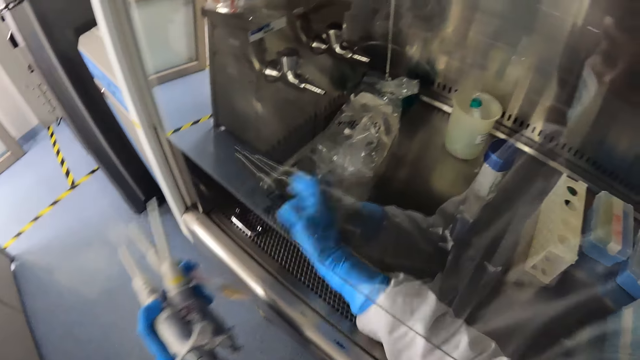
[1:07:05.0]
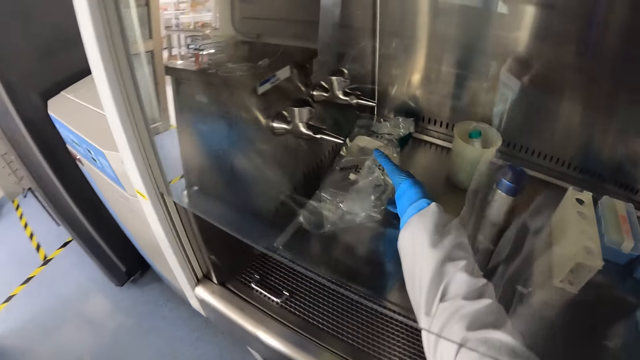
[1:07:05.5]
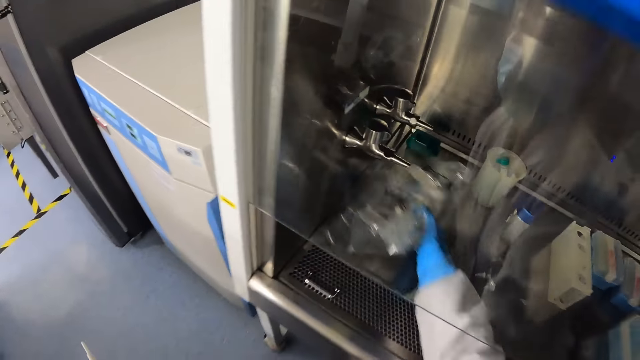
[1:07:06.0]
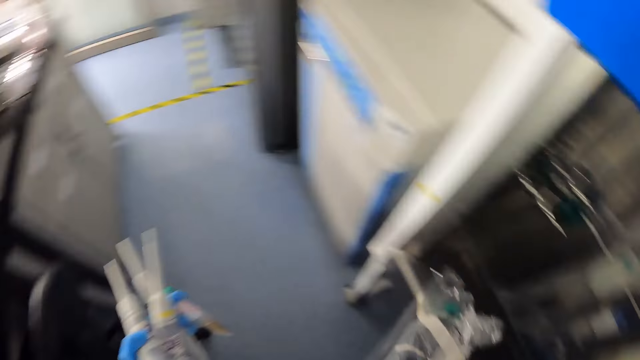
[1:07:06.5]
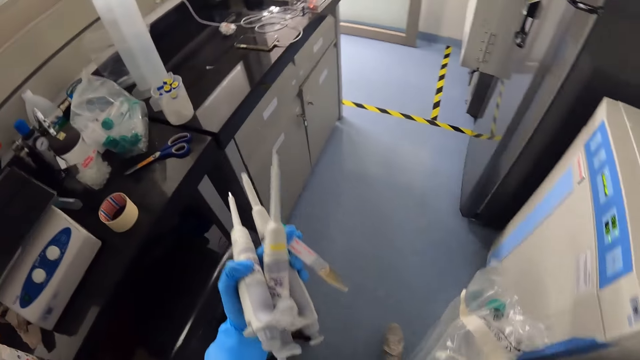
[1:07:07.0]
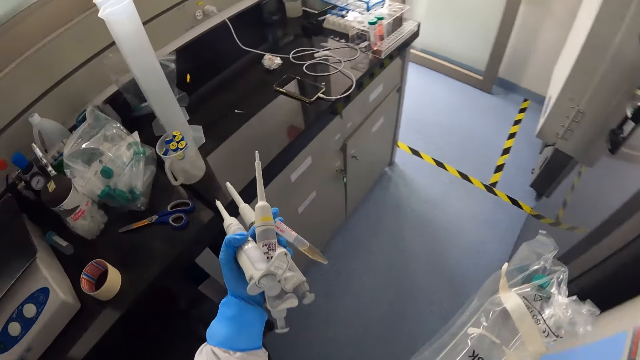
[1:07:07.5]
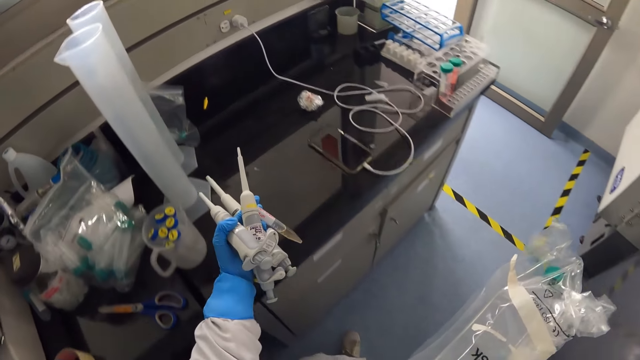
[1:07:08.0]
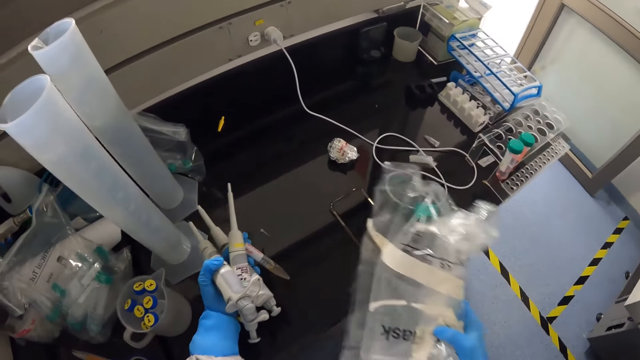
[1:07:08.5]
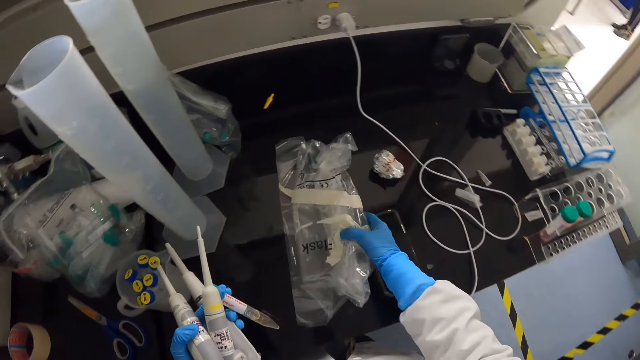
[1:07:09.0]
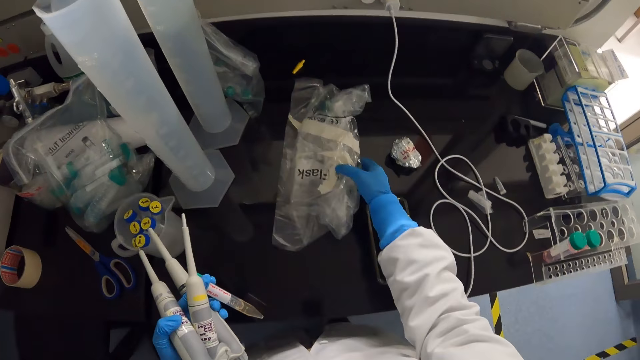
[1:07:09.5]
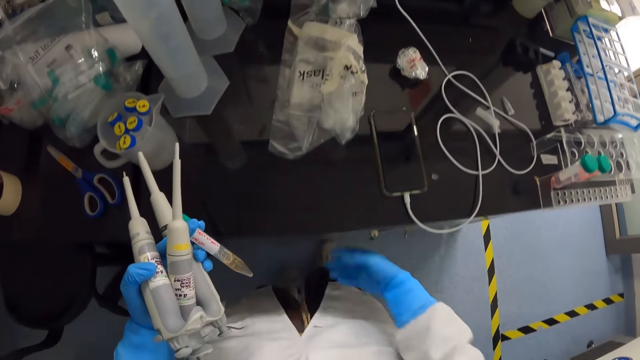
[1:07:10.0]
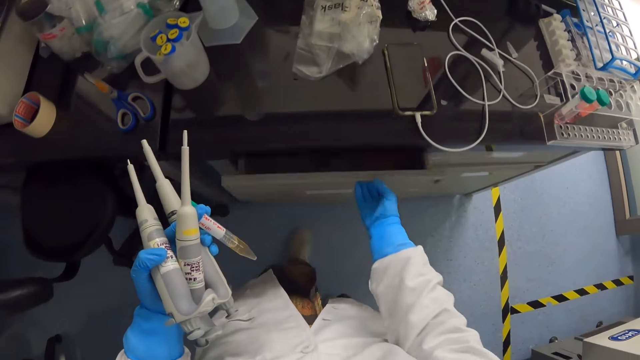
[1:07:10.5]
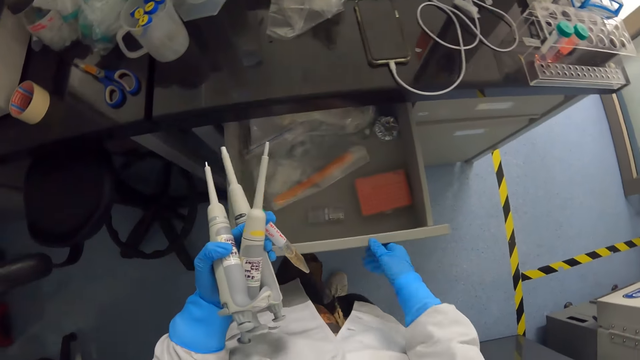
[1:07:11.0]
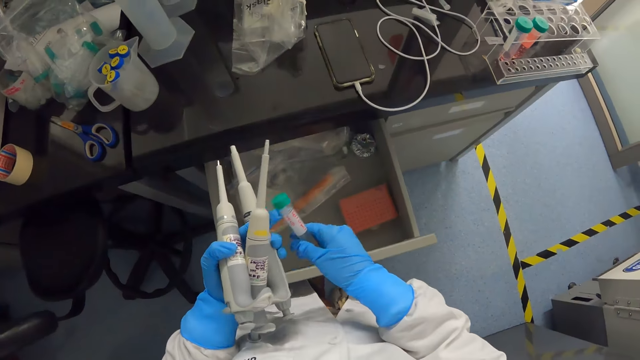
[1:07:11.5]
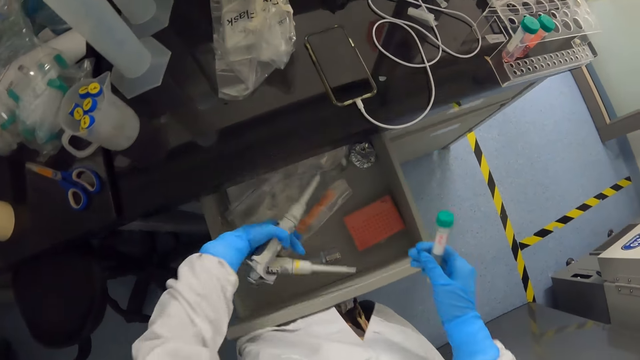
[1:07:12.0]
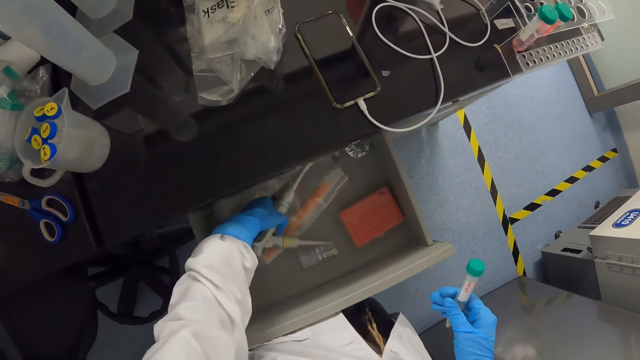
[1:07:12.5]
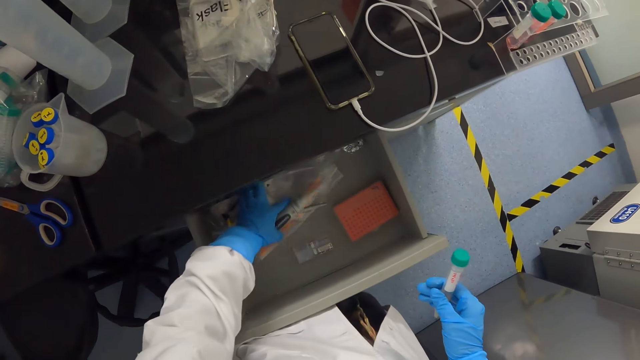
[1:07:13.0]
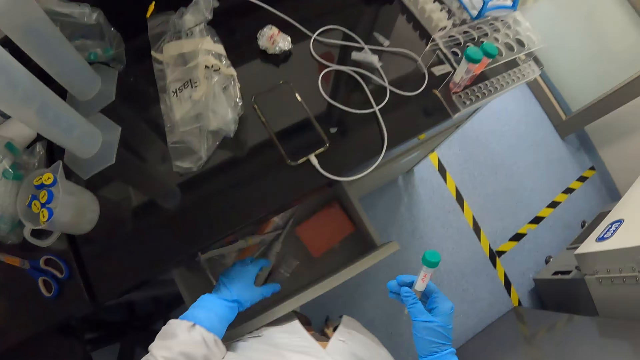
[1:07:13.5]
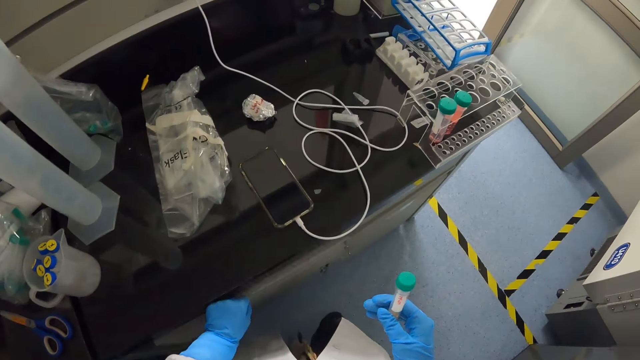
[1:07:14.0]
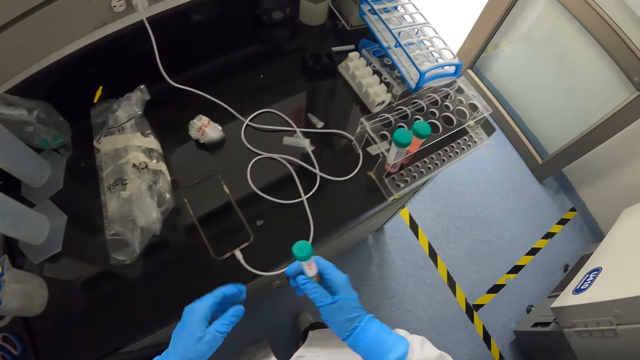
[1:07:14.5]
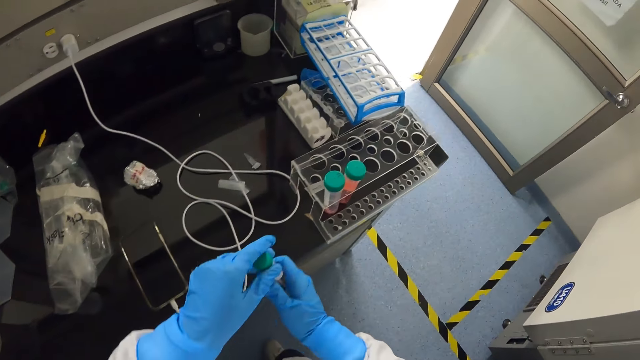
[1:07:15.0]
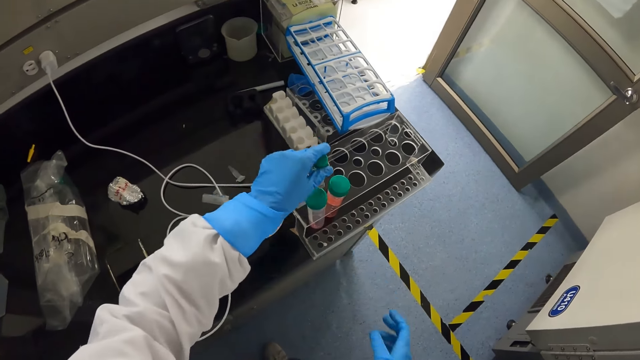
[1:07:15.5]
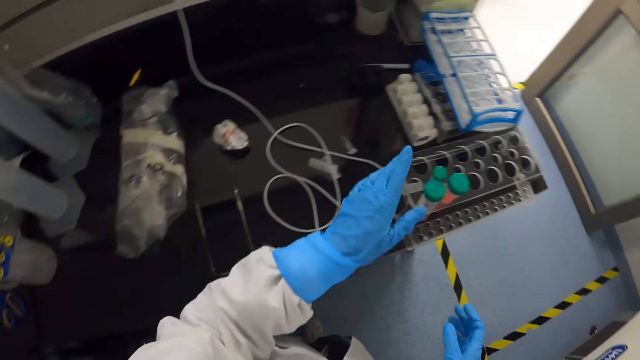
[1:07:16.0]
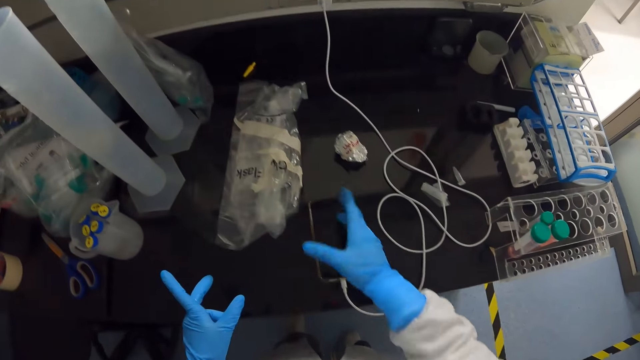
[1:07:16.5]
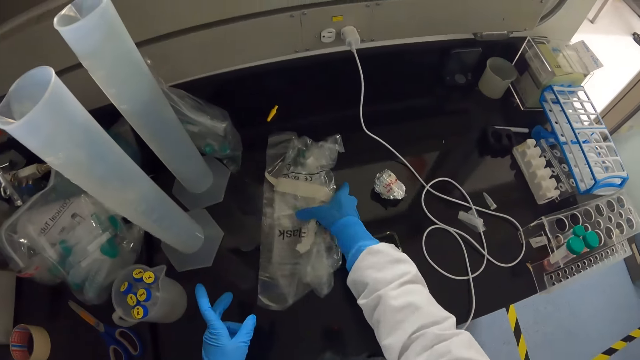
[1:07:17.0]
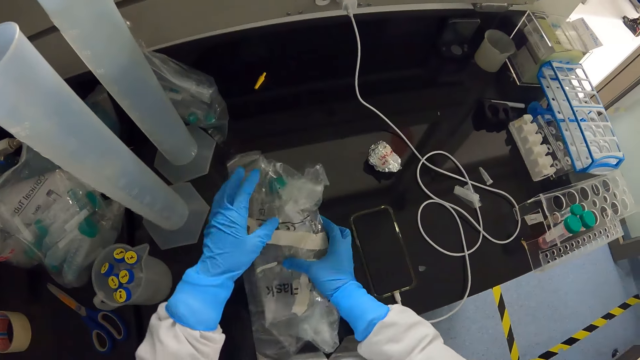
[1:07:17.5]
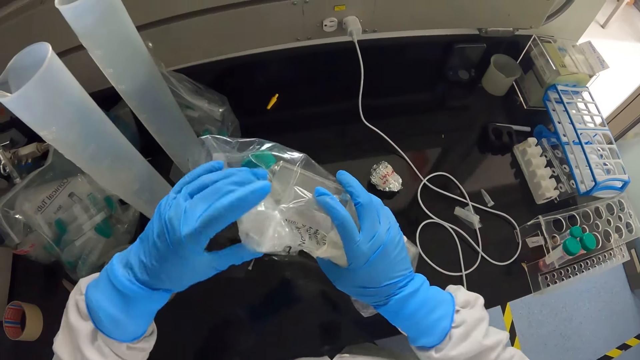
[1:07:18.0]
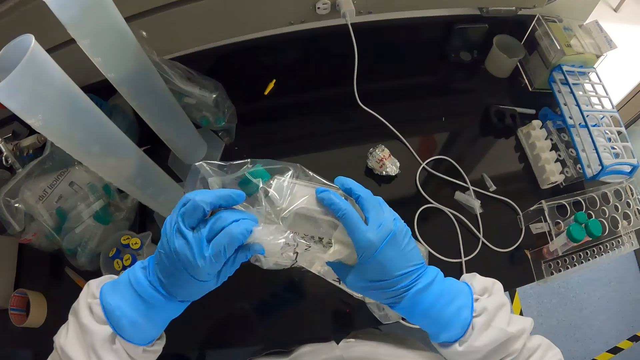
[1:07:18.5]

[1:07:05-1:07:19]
The camera wearer picks up the polythene bag. They walk around the laboratory. They place the polythene bag on the table. They open the drawer. They place the pipette in the drawer. They close the drawer. They look around the table. They place the sample tube on the rack. They look around the table and pick up something.

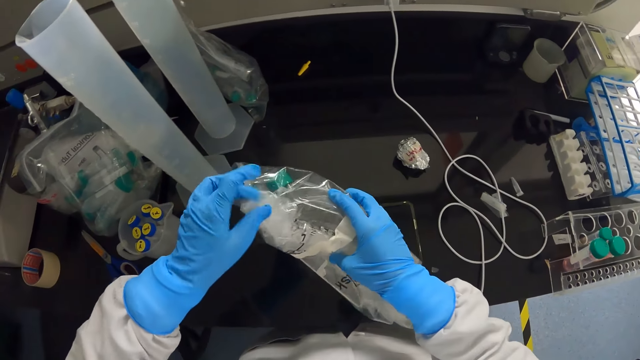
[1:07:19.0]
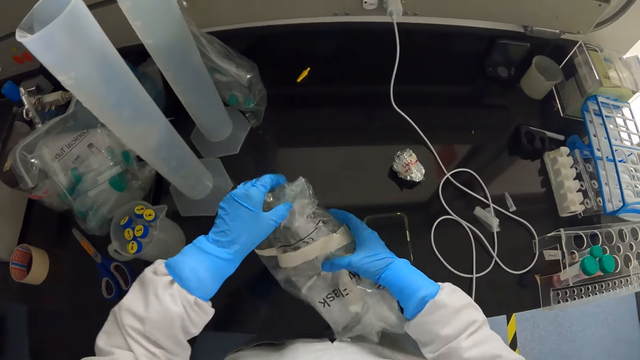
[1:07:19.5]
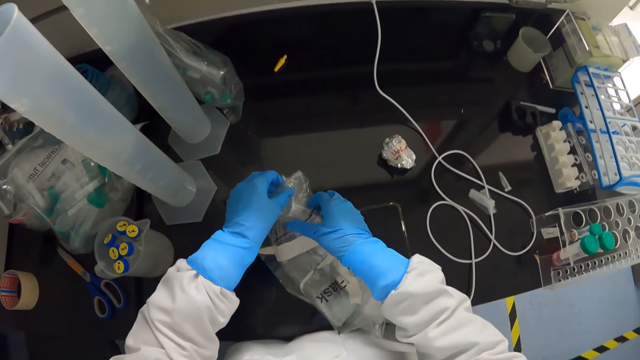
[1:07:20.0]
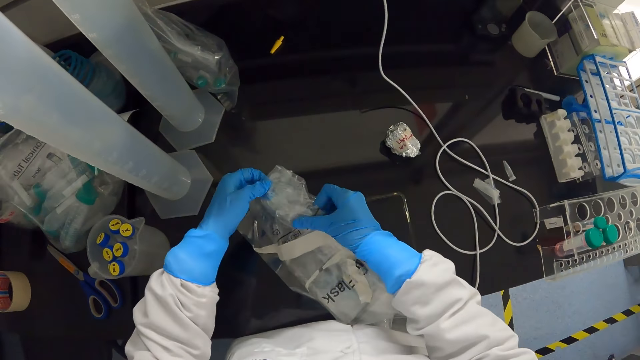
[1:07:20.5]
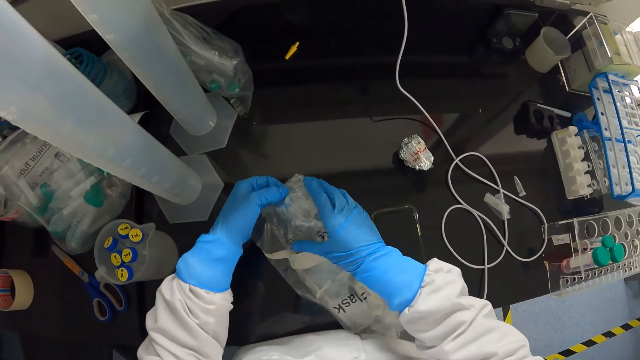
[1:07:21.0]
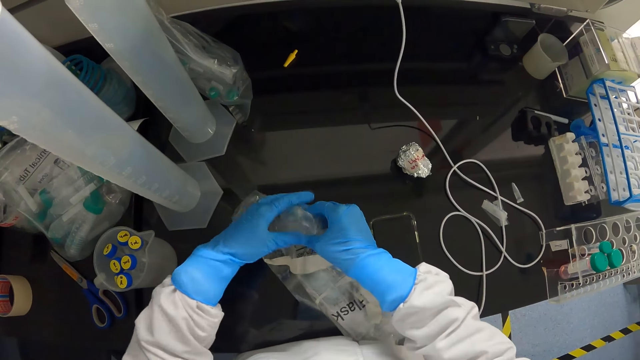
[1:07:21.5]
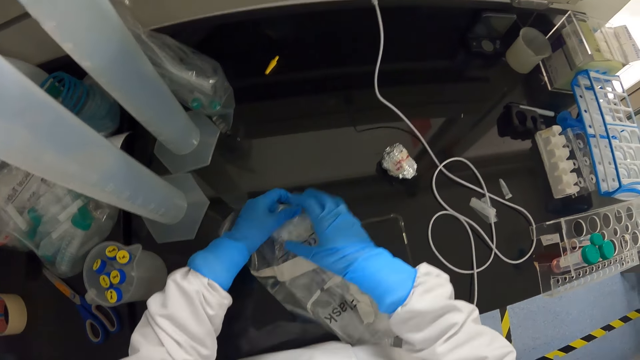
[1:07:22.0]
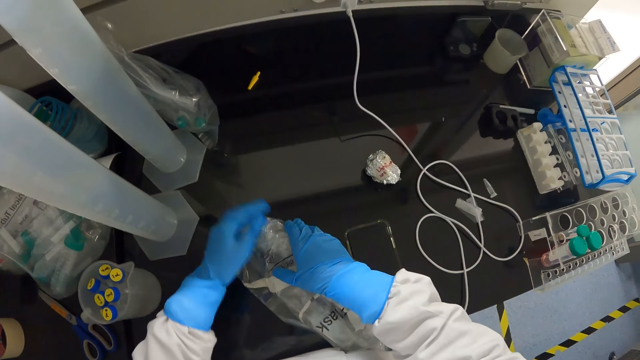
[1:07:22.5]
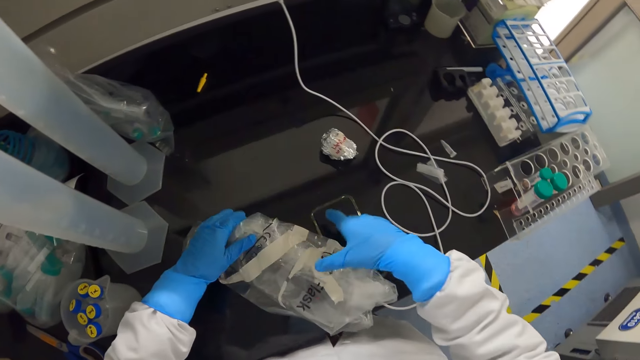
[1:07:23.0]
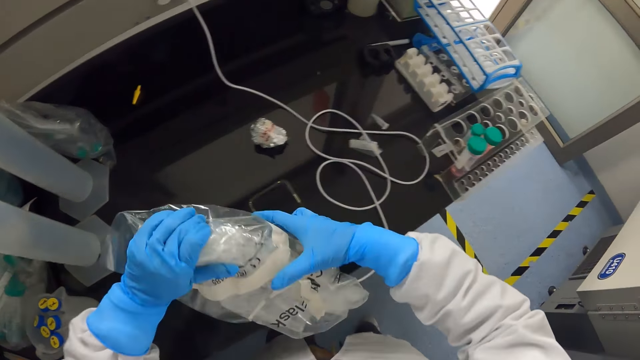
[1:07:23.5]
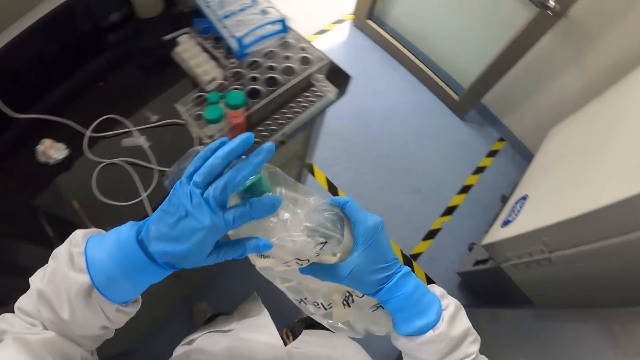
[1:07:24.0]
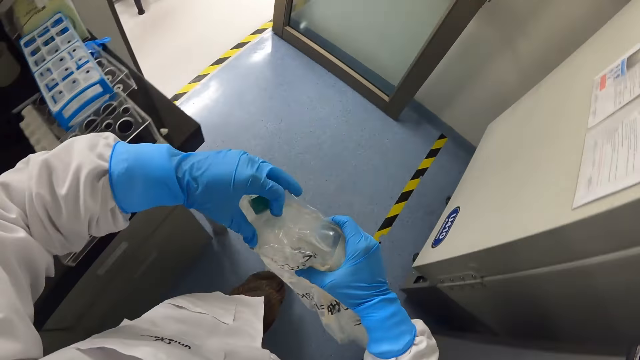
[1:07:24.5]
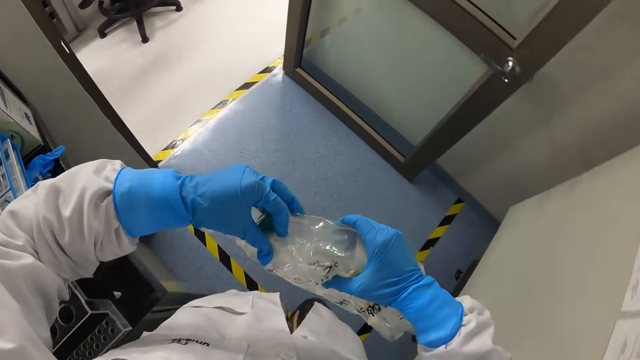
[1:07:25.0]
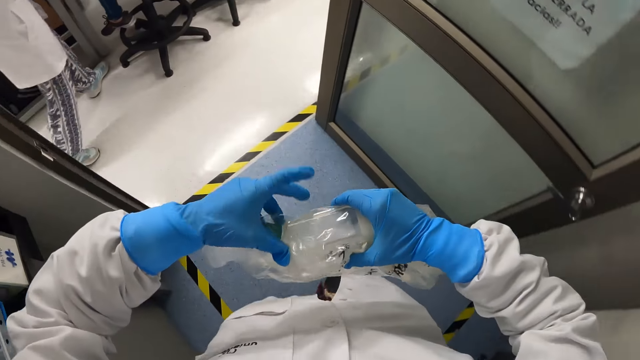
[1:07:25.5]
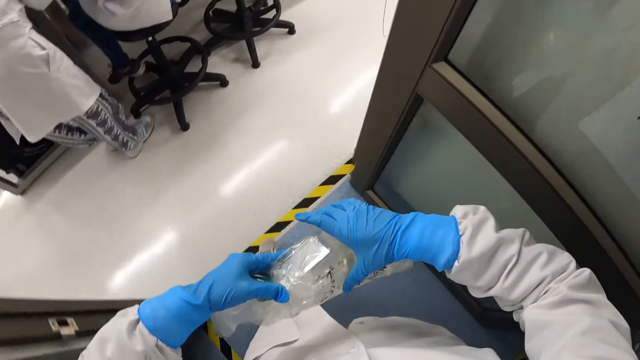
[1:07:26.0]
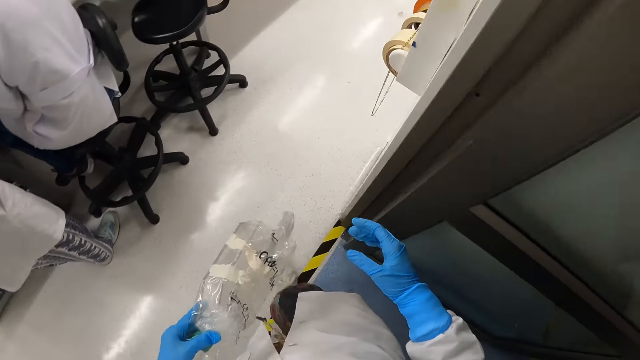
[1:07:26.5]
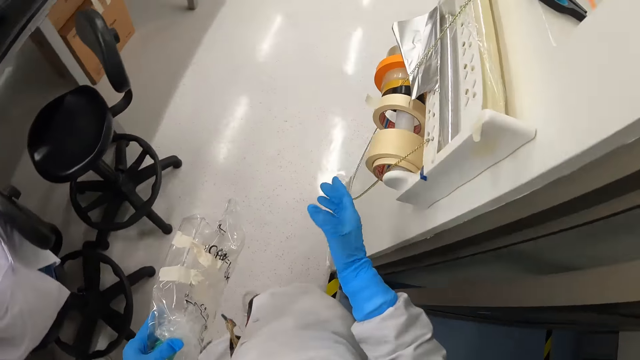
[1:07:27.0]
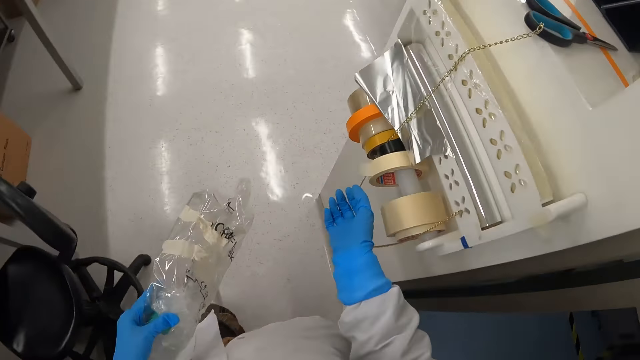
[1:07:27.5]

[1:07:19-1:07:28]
The camera wearer folds the polythene bag. They walk around the laboratory.
